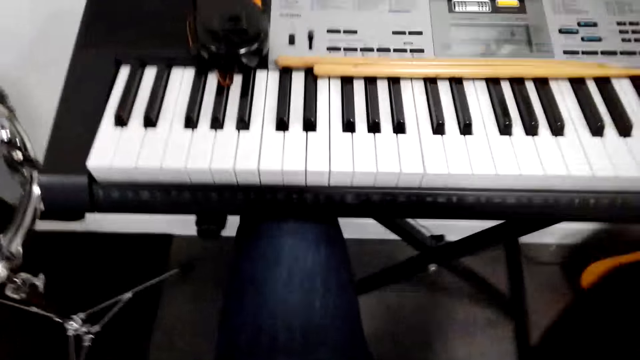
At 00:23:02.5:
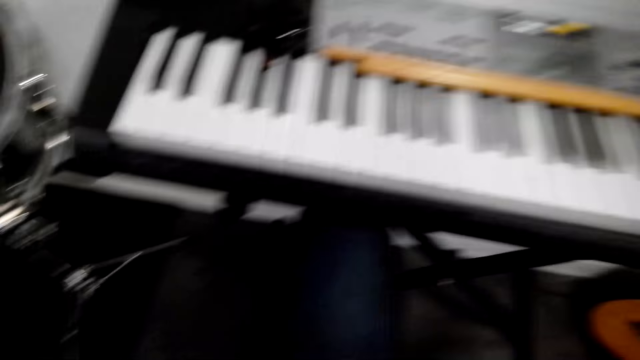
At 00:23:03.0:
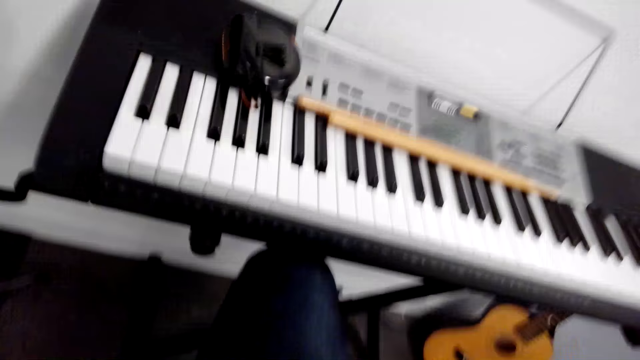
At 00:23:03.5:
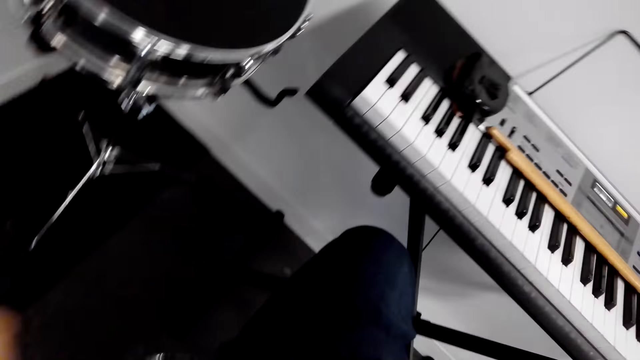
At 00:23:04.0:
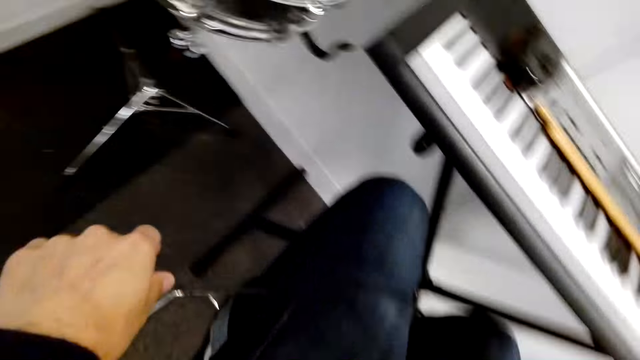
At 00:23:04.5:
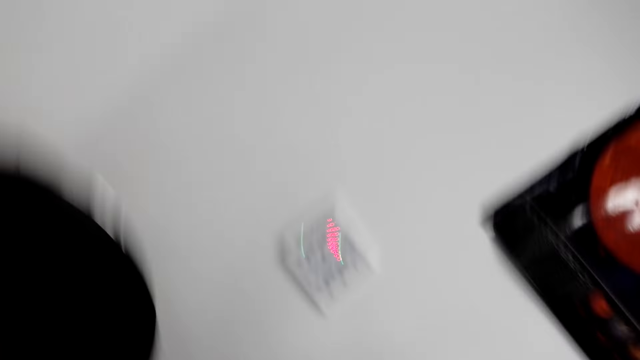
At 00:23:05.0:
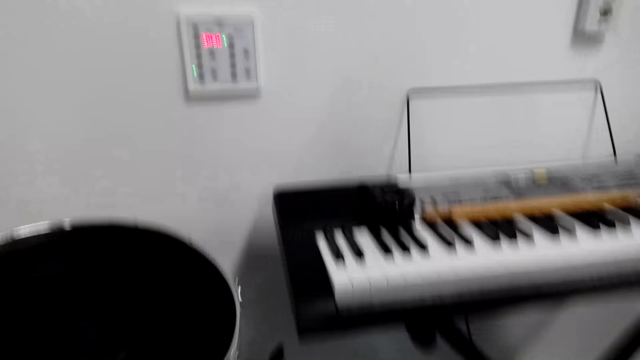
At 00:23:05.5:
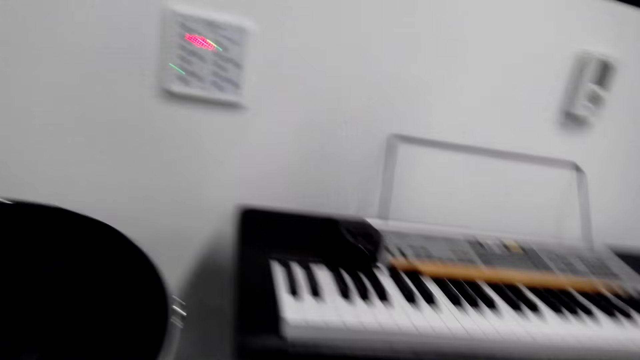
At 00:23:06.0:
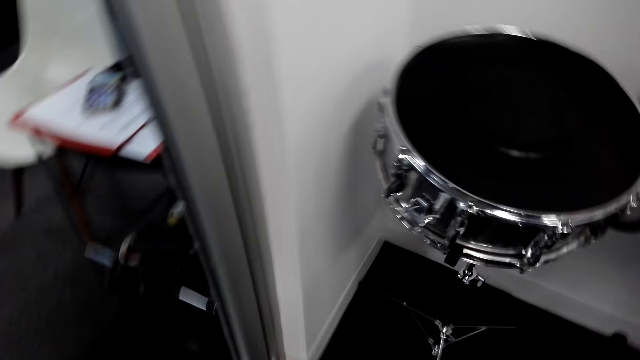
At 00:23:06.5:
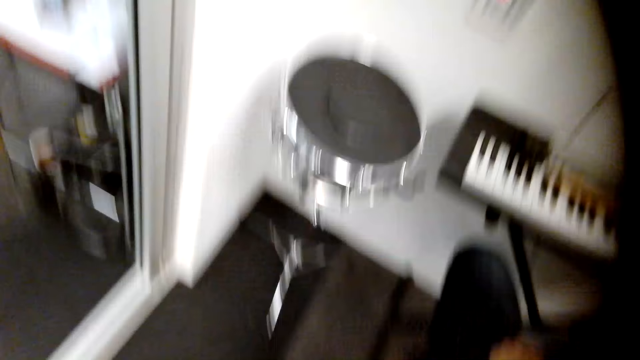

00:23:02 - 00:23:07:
The camera wearer sits on the chair.
